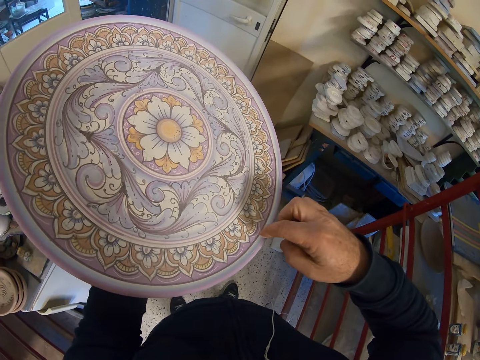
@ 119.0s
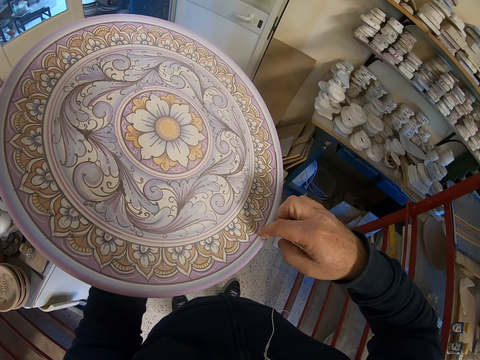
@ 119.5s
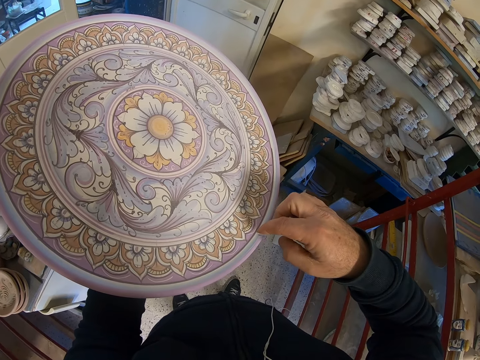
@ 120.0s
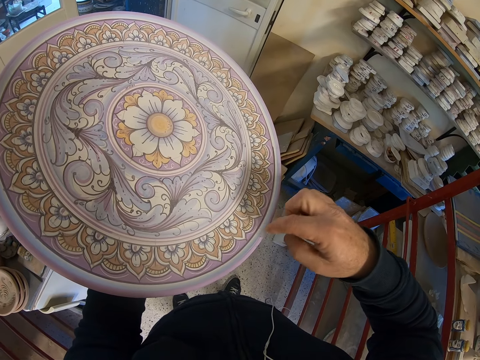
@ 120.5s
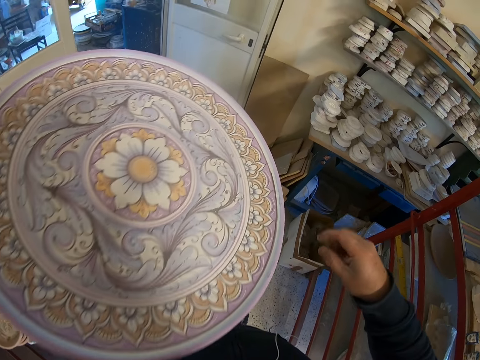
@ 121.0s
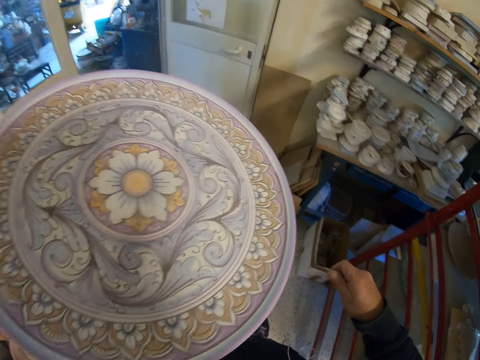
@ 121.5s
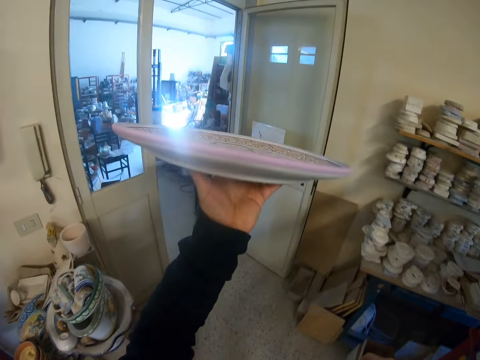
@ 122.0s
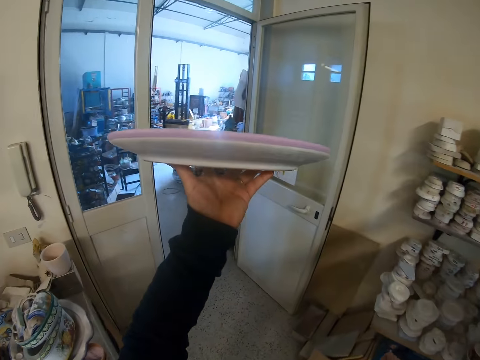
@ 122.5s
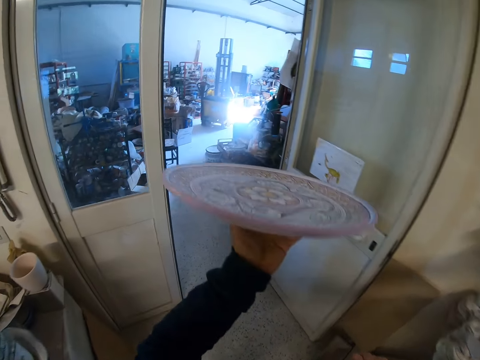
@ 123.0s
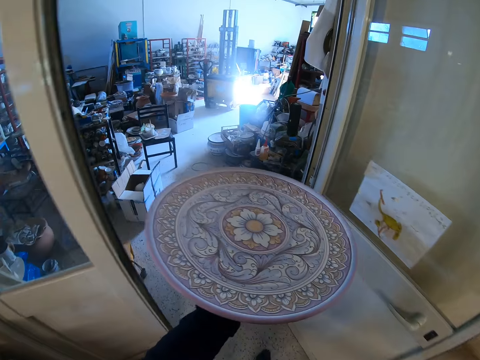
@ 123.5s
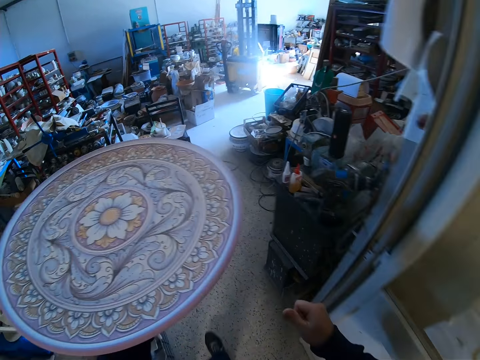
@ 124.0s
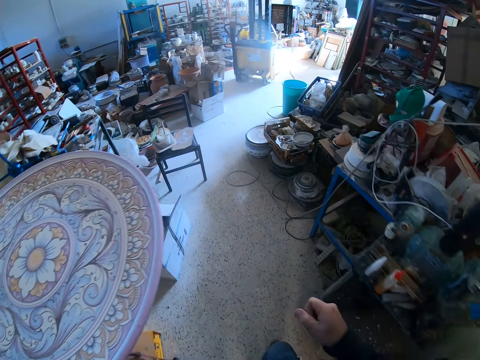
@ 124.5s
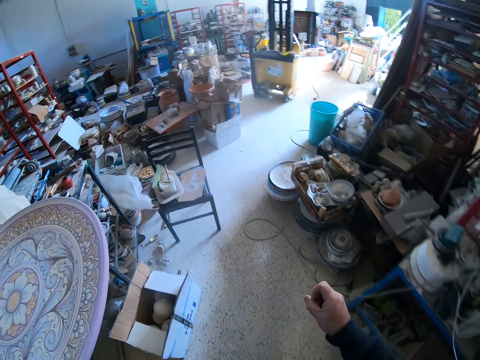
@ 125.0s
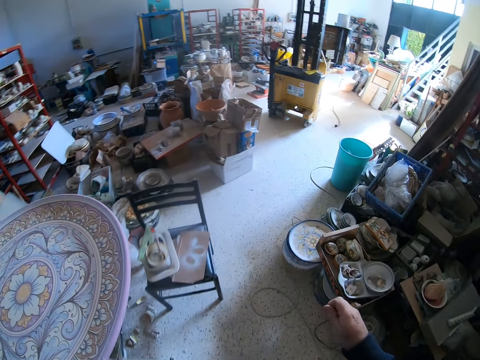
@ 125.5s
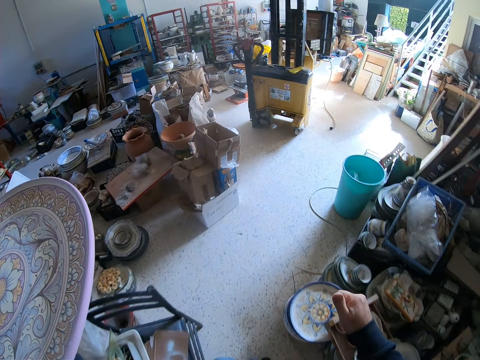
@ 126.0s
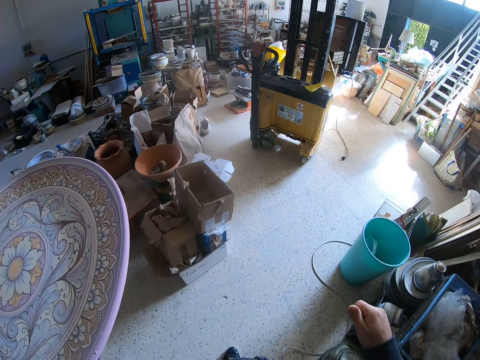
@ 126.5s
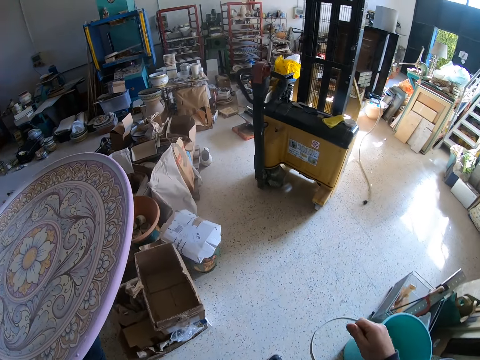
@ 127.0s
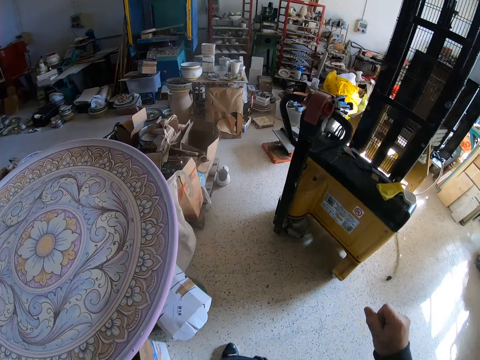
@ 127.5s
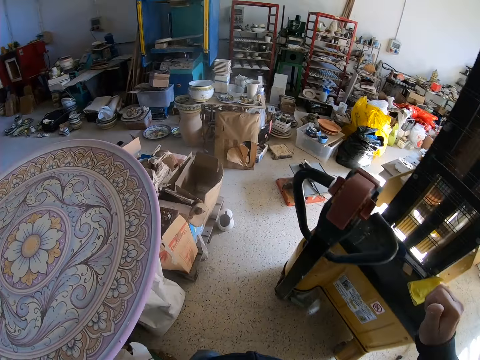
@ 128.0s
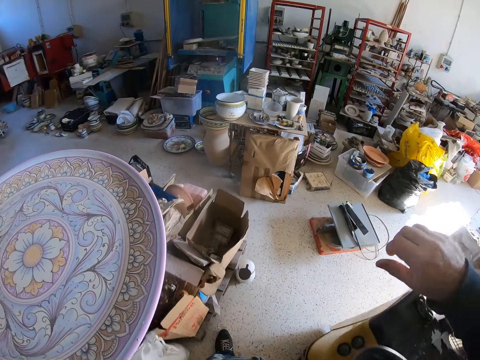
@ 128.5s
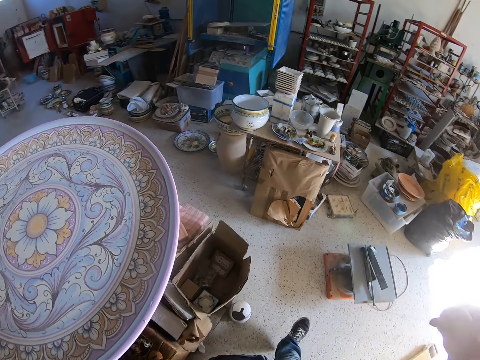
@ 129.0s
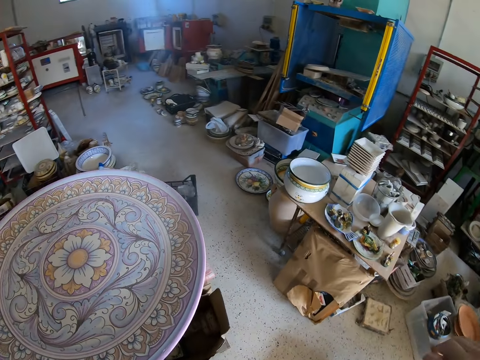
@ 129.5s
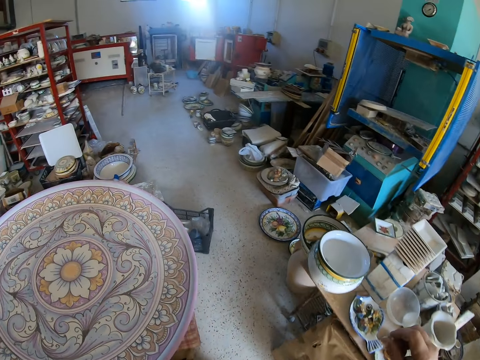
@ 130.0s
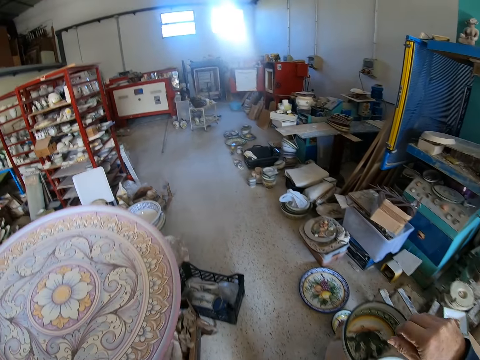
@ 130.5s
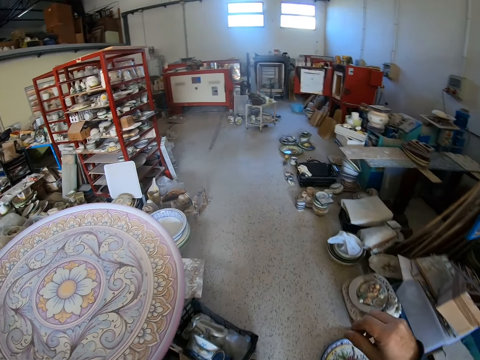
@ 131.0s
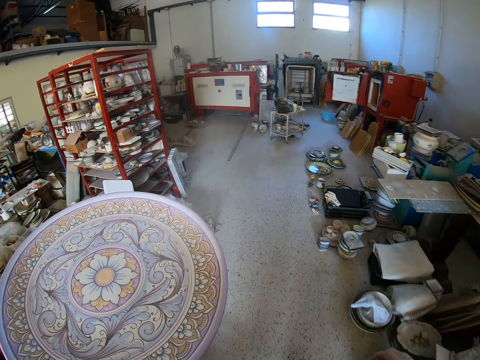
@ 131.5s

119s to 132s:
The camera wearer removes a speck on something.

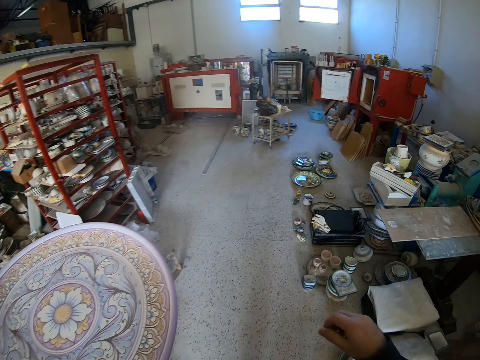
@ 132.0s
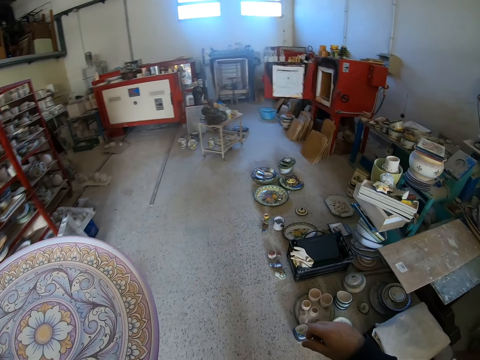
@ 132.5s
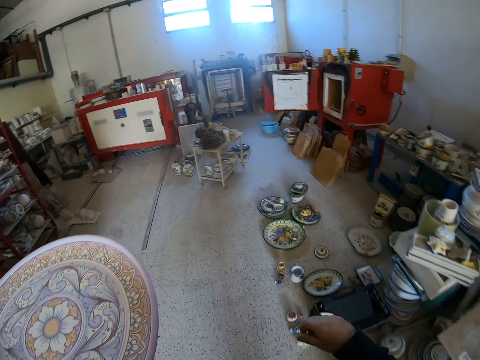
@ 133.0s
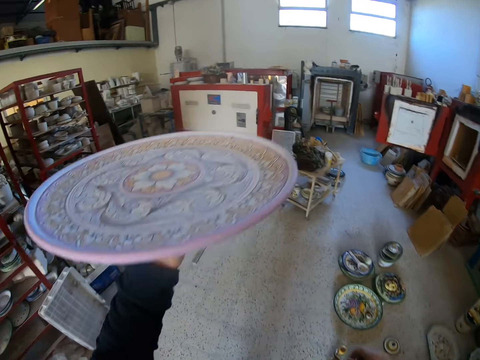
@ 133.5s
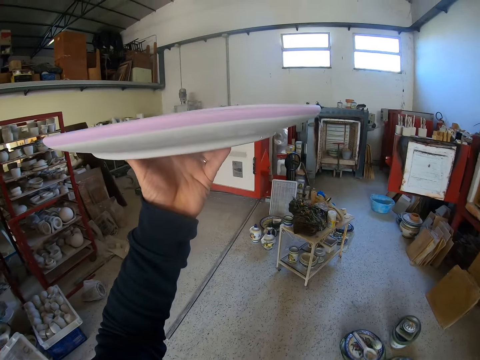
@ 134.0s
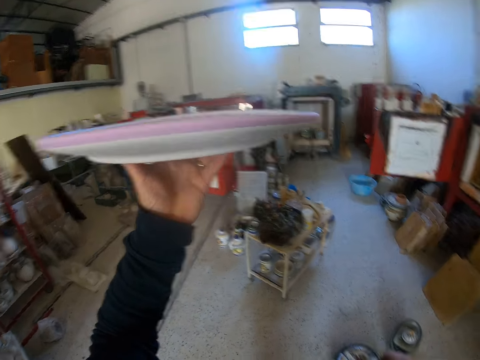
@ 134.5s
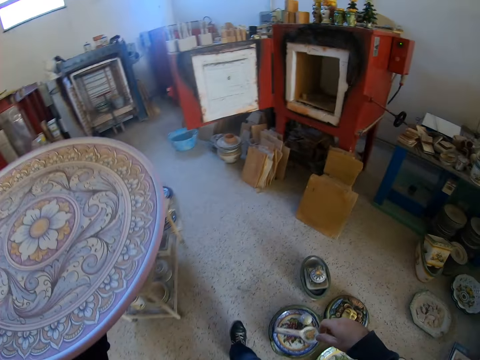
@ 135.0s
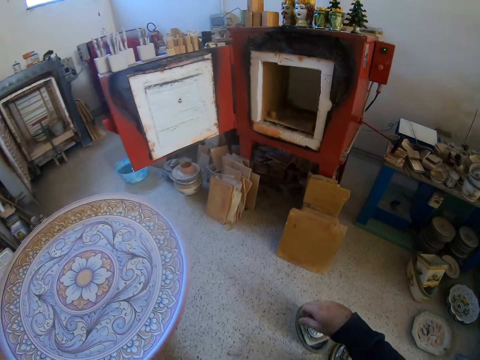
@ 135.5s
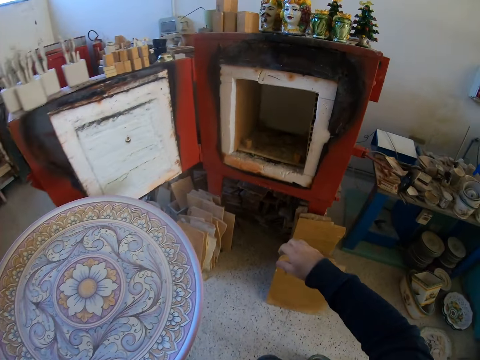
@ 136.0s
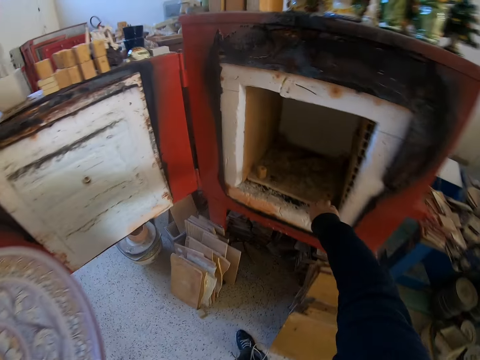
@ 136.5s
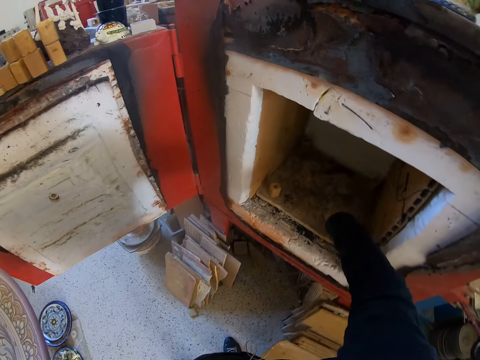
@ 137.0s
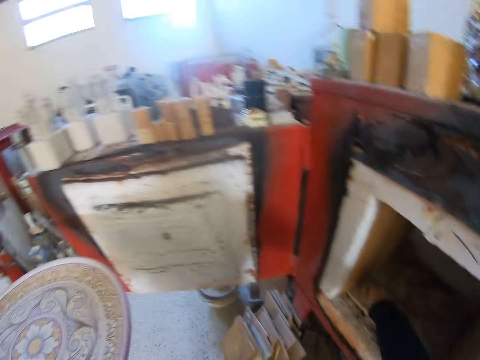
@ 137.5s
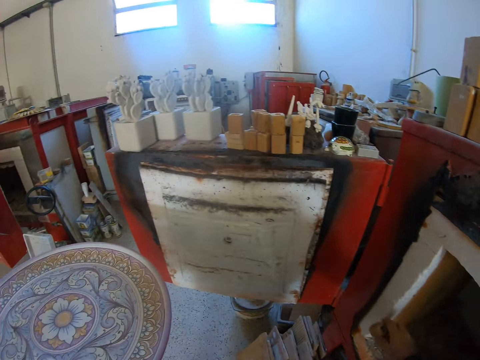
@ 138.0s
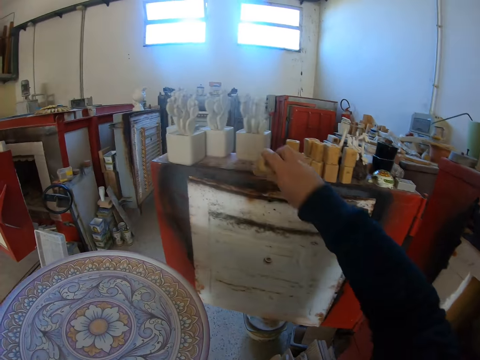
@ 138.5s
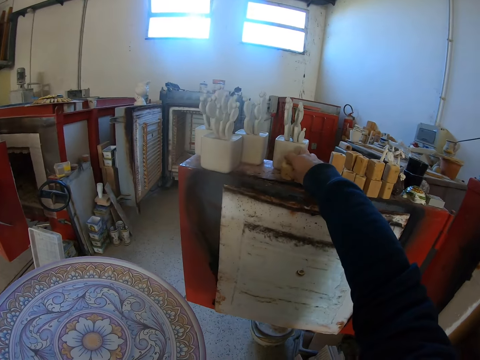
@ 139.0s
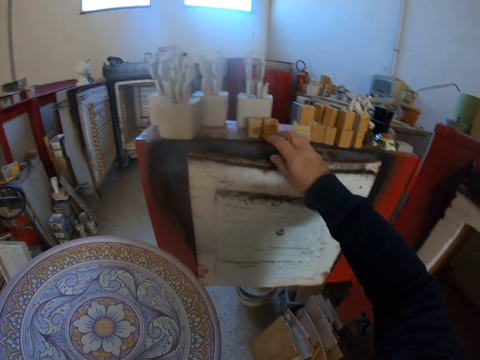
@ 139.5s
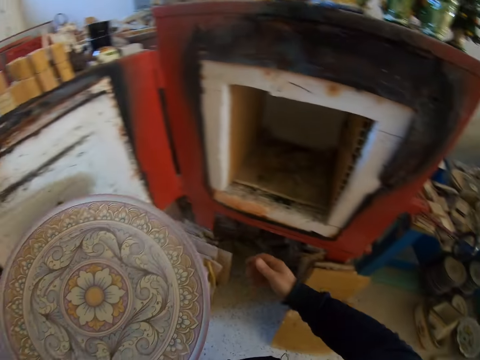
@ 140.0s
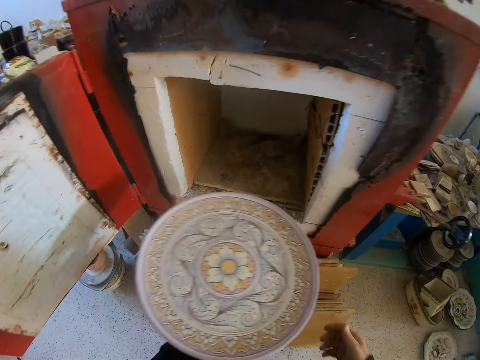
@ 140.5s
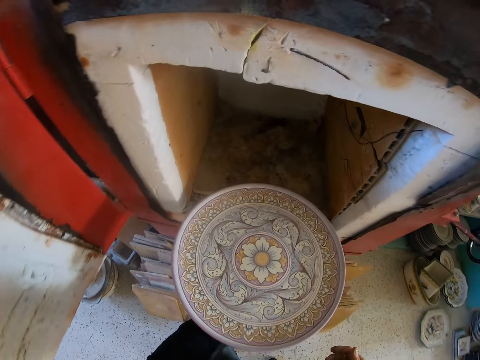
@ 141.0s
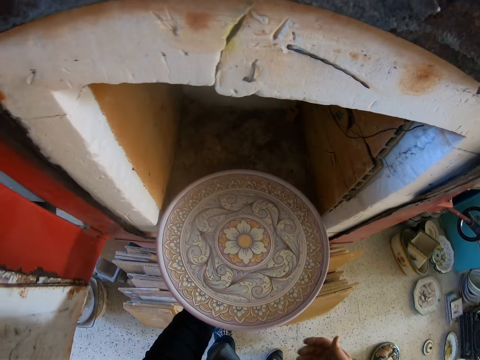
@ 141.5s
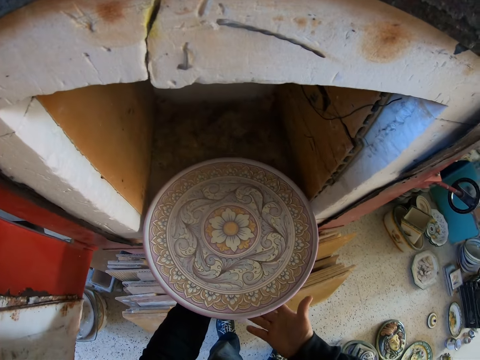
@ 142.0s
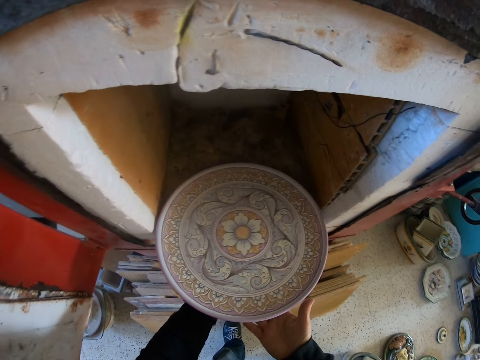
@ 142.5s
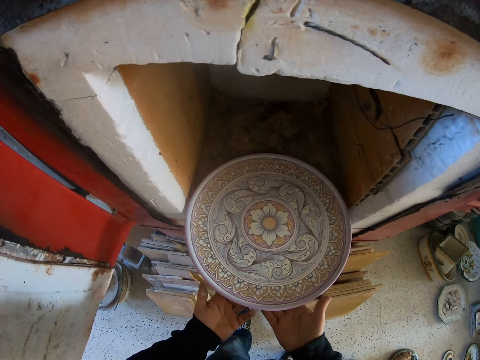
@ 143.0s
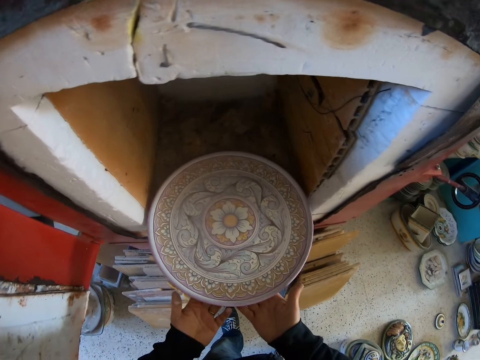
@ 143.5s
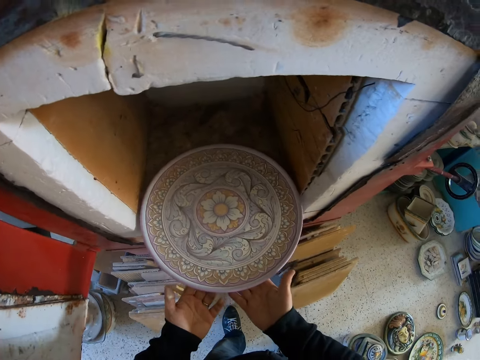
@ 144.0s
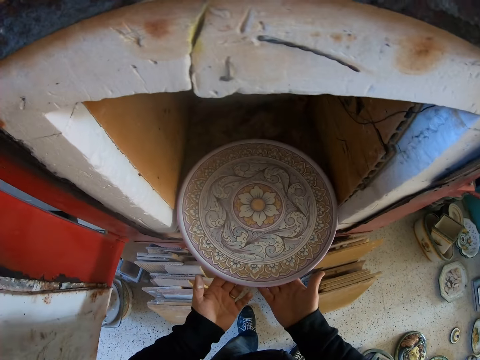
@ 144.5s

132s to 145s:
The camera wearer removes the clay stone from the chimney. They put the clay stone on the chimney door. They put the clay plate in the chimney.
